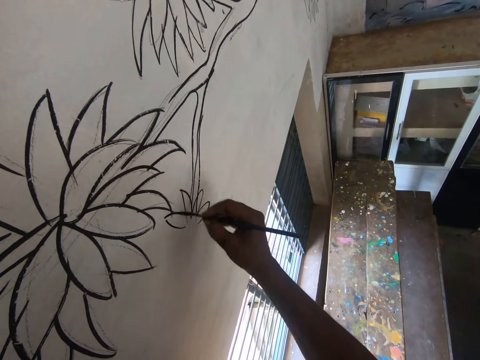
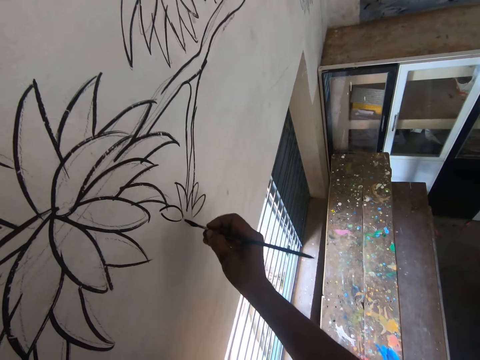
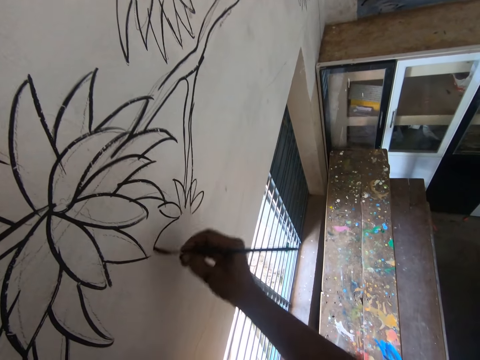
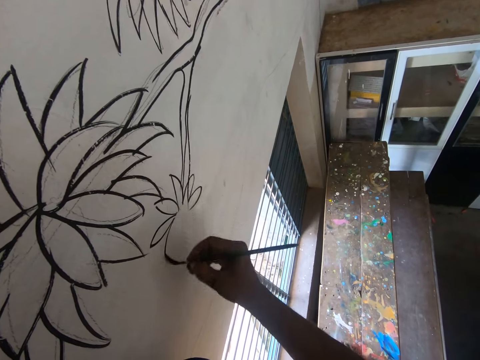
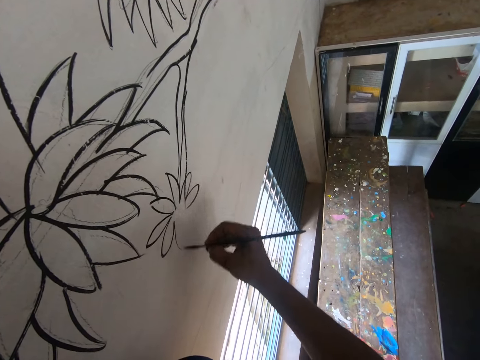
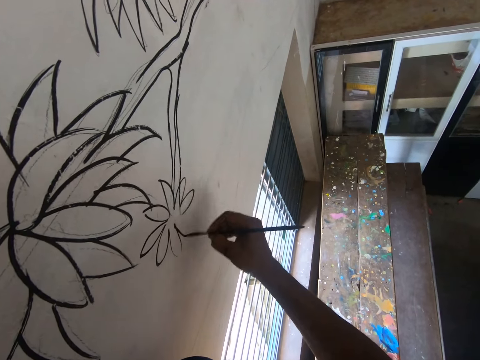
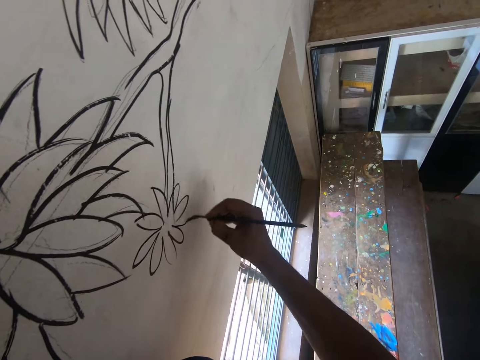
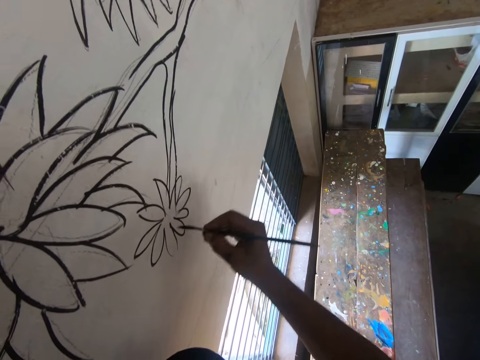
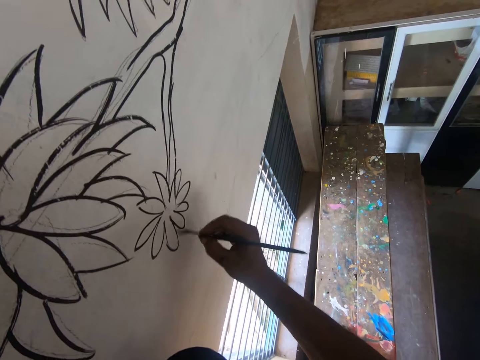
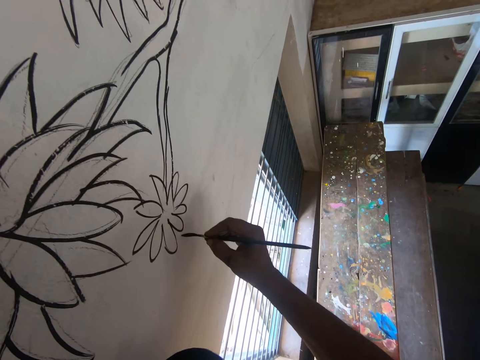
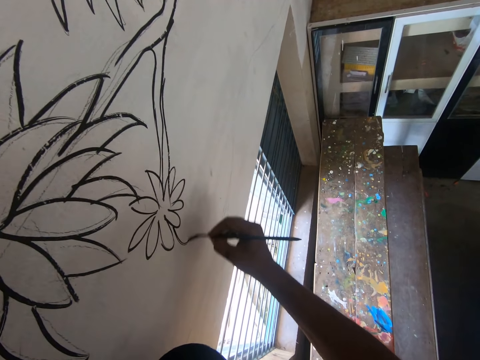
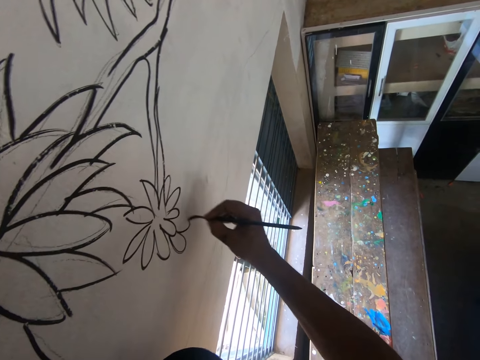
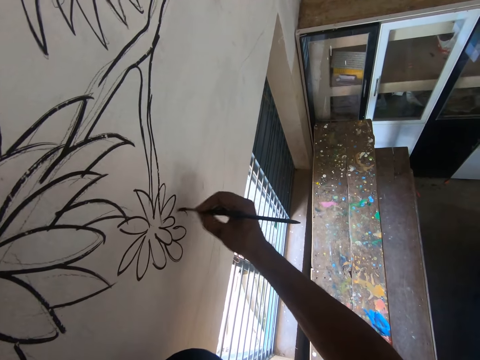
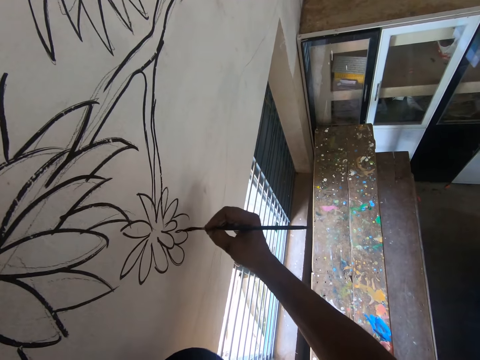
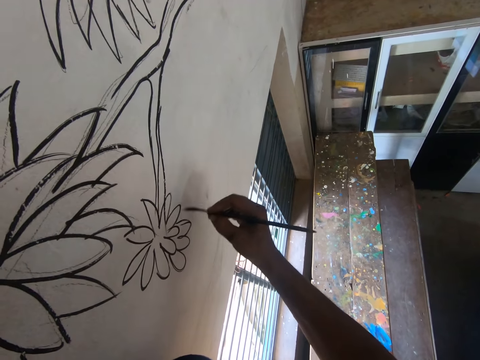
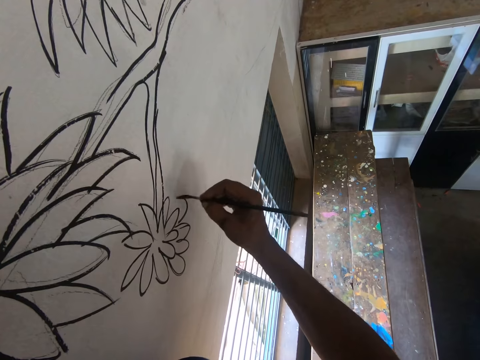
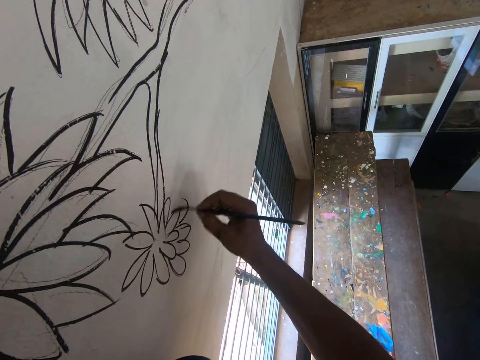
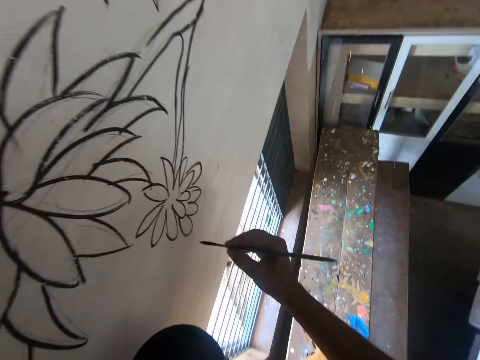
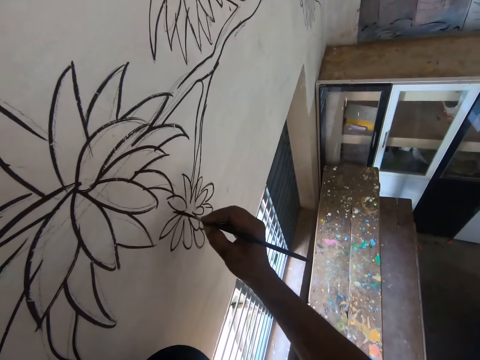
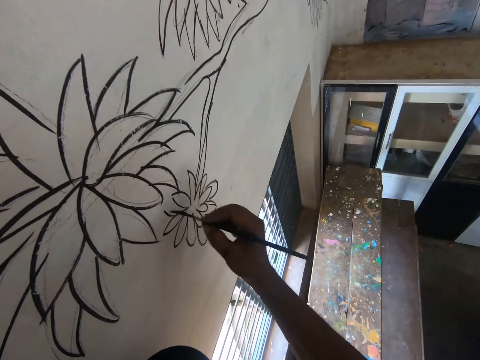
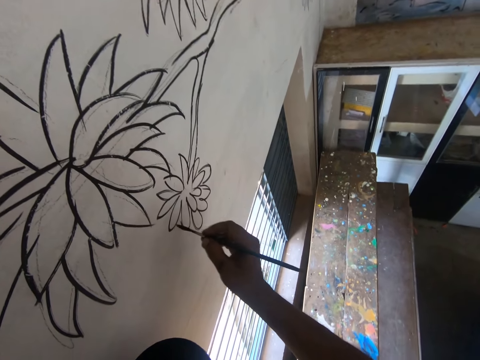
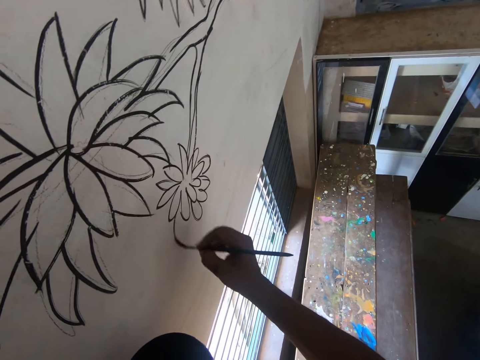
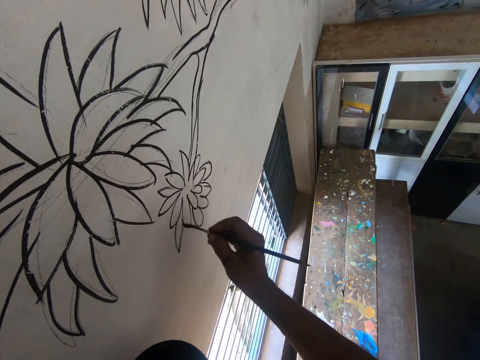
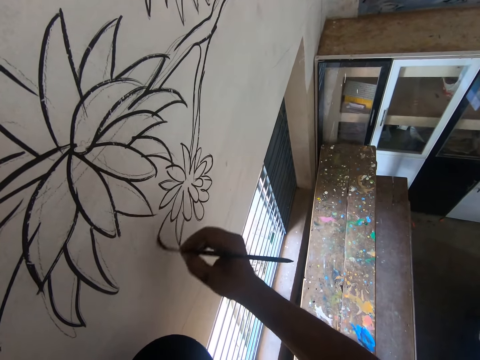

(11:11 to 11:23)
The camera wearer draws an art with a paint brush.

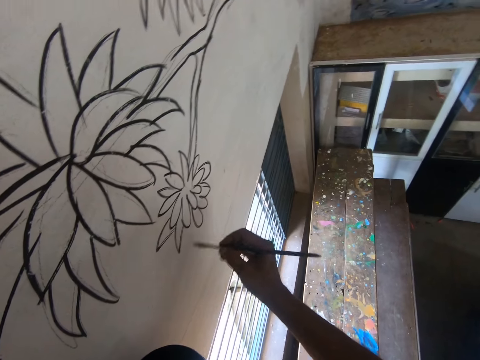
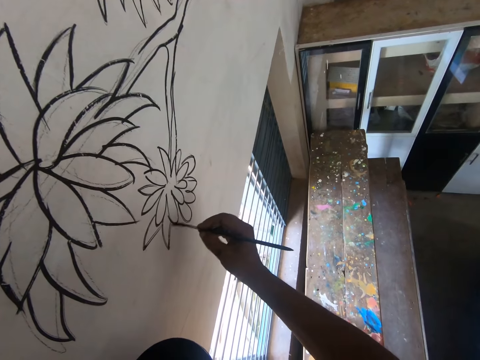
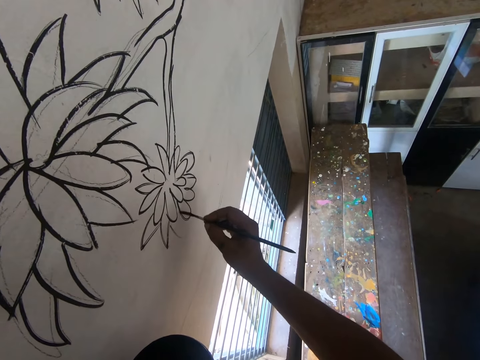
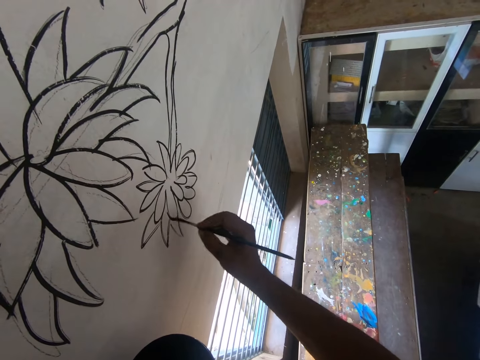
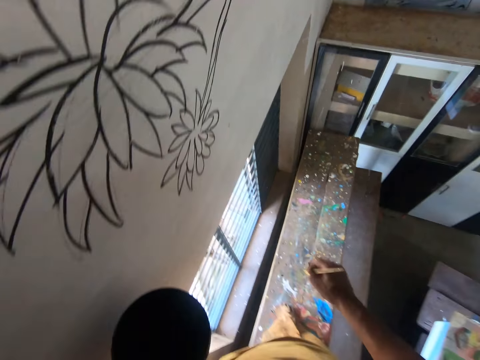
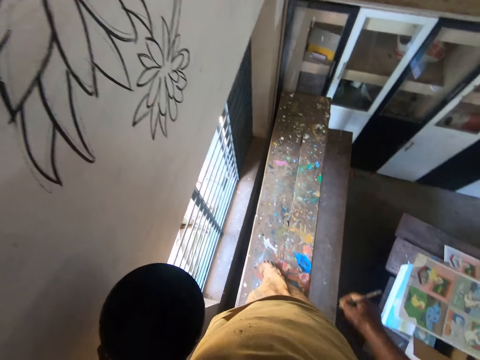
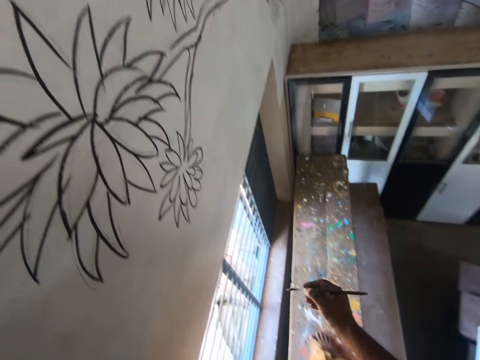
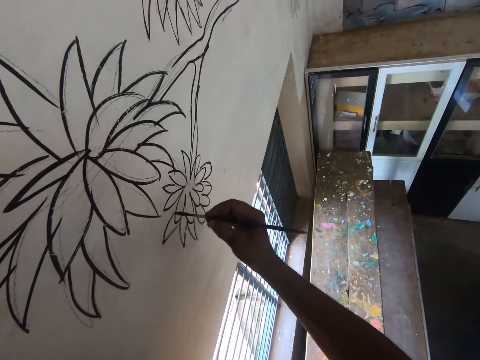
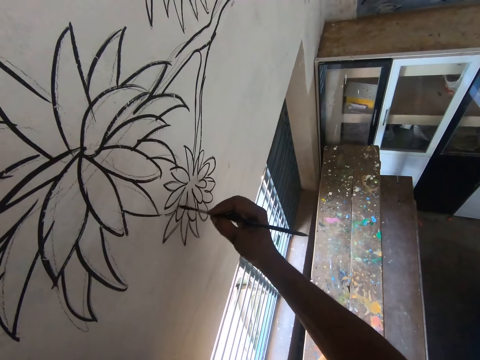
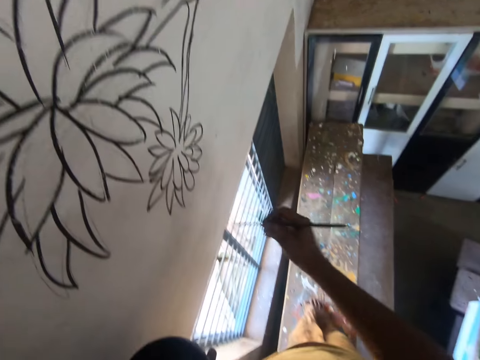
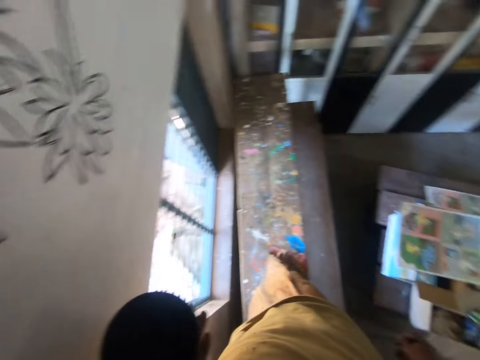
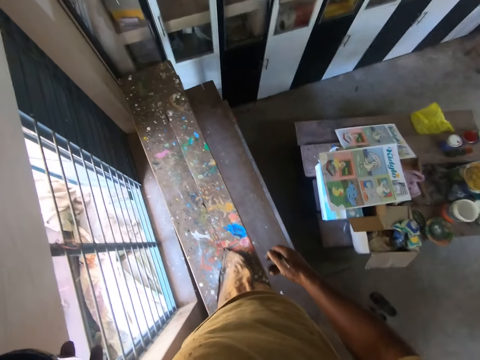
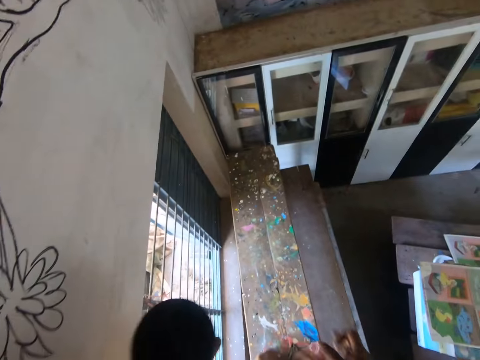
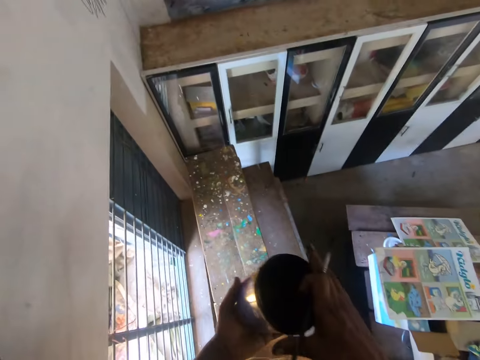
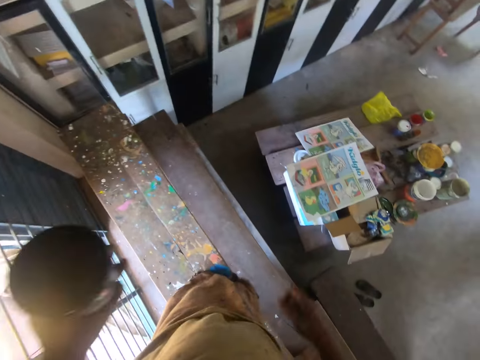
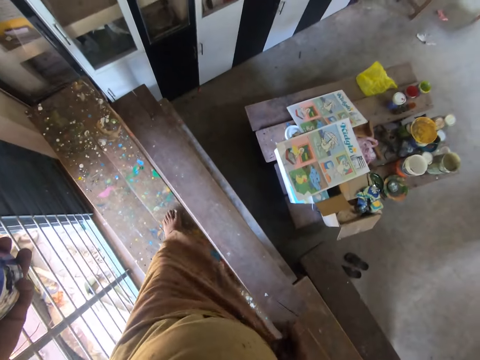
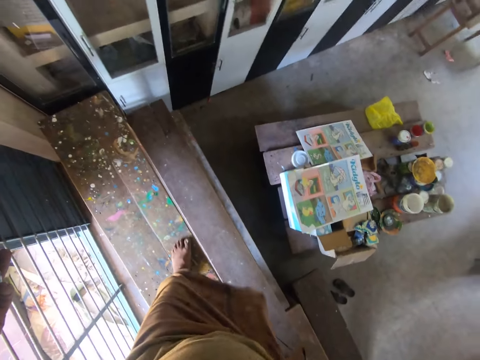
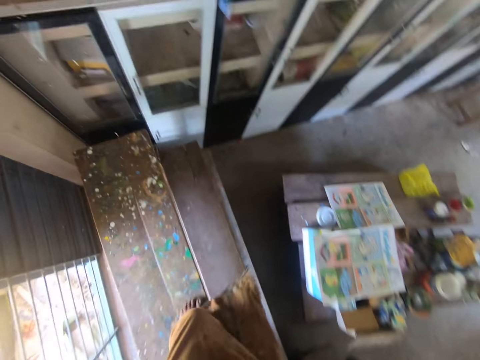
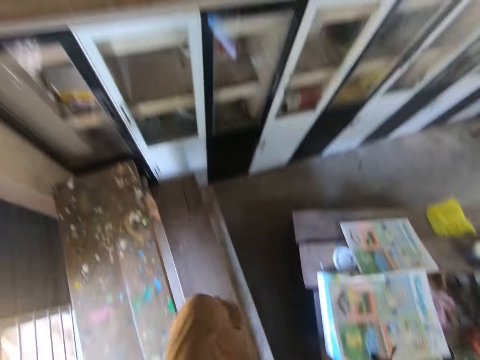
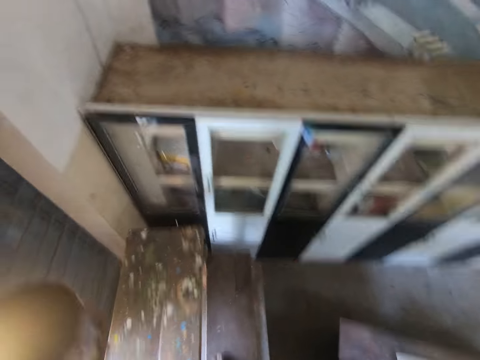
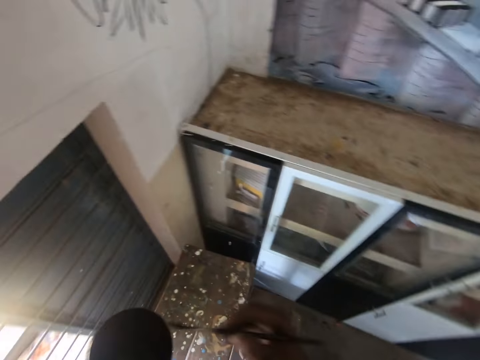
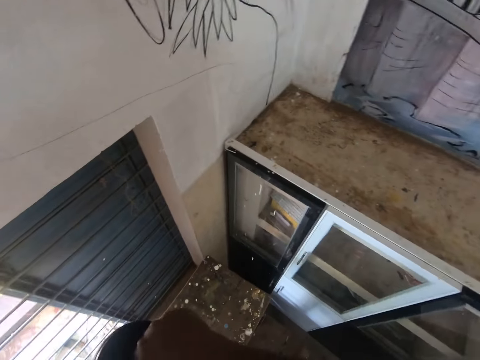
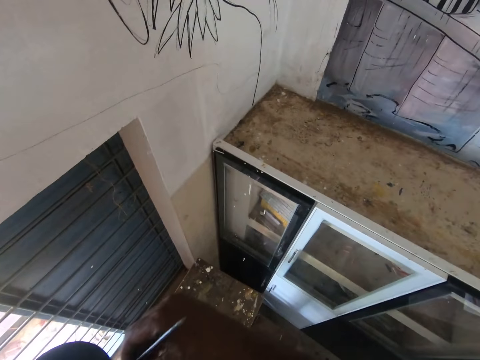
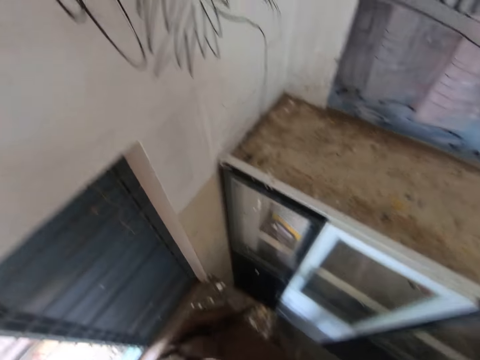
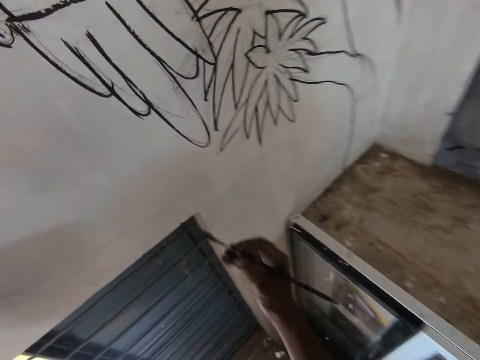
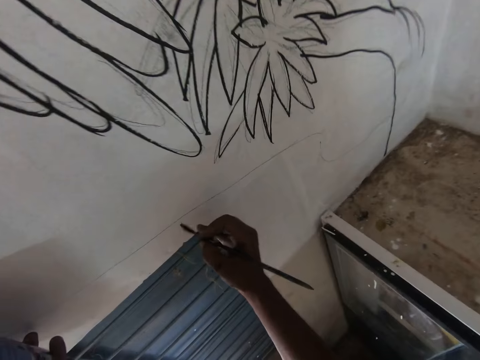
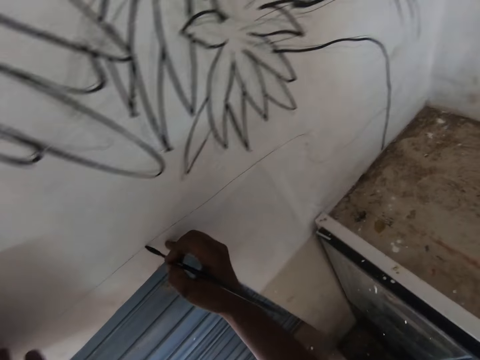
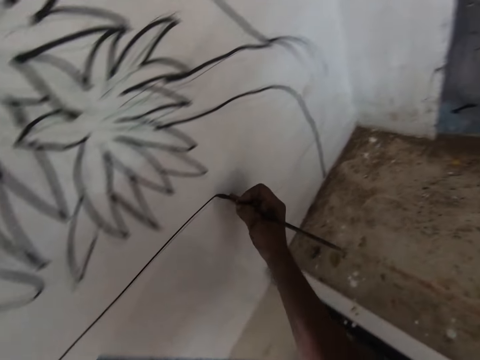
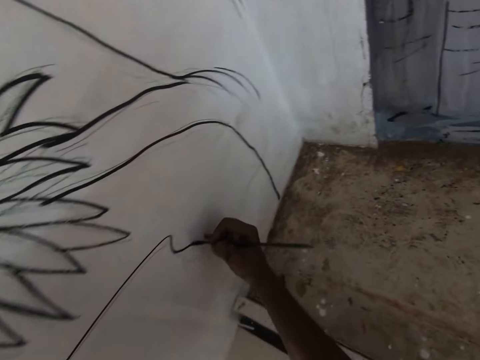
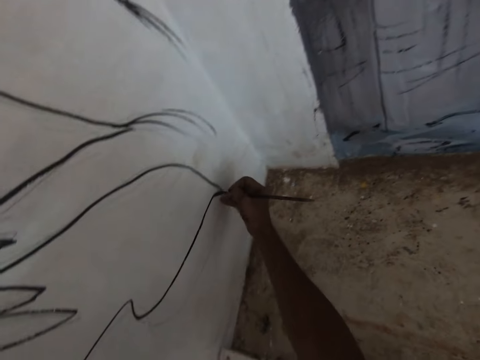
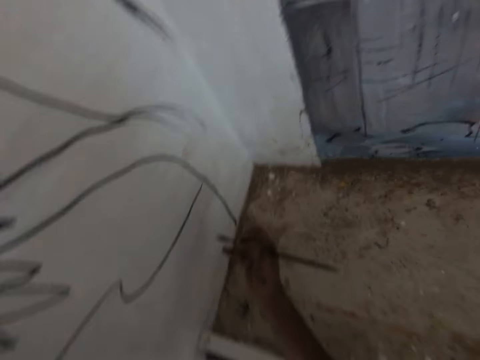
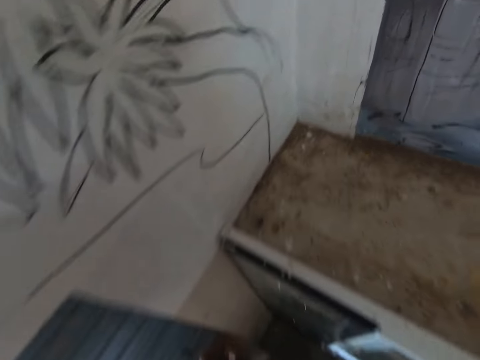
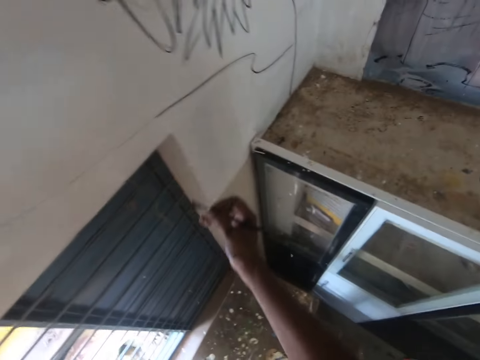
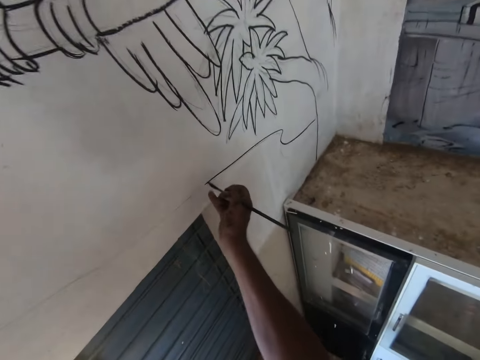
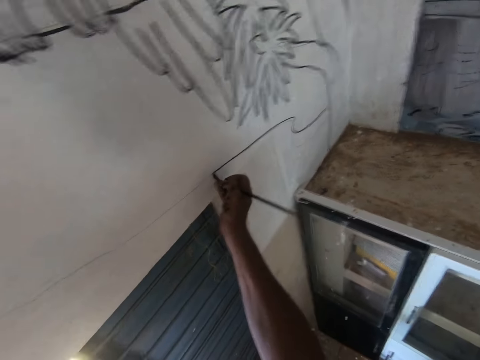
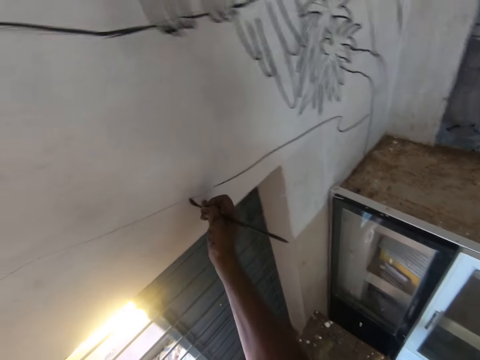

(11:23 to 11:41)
The camera wearer looks around. They go down the ladder. They dip the brush in the paint. They draw an art with the paint brush.
